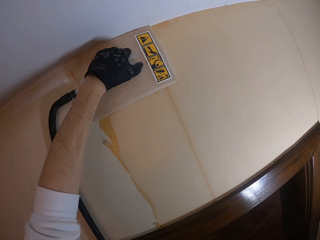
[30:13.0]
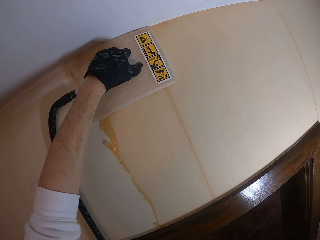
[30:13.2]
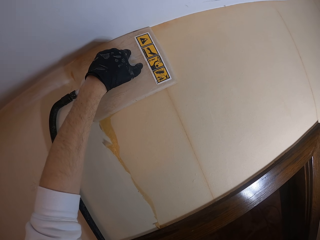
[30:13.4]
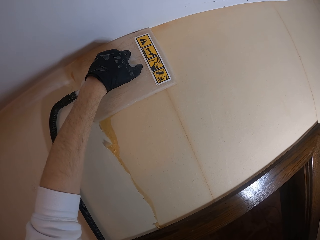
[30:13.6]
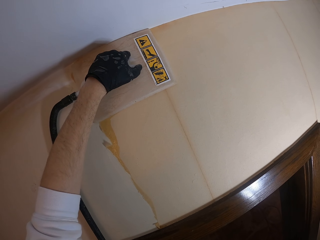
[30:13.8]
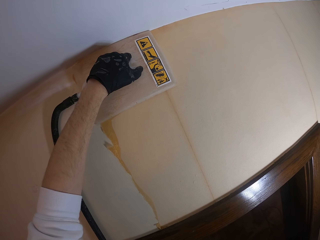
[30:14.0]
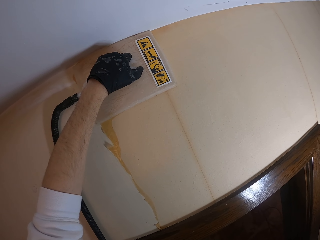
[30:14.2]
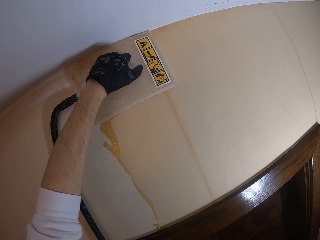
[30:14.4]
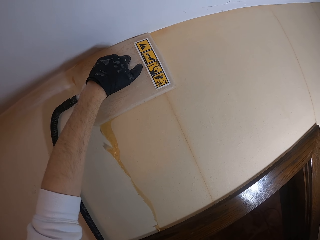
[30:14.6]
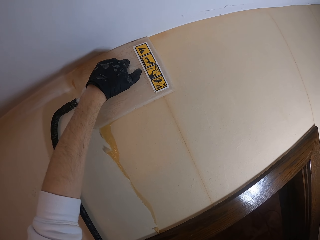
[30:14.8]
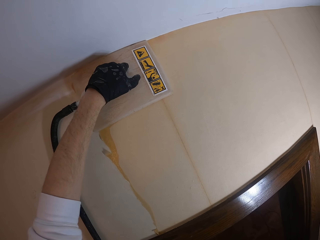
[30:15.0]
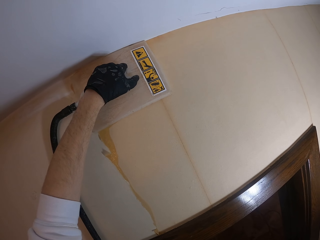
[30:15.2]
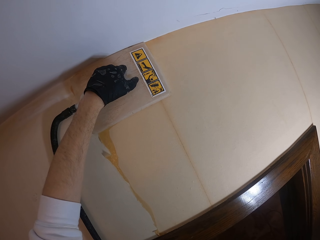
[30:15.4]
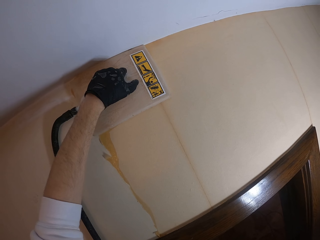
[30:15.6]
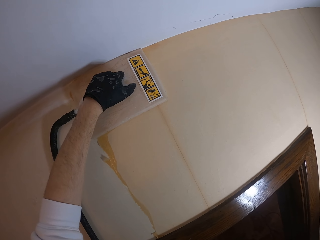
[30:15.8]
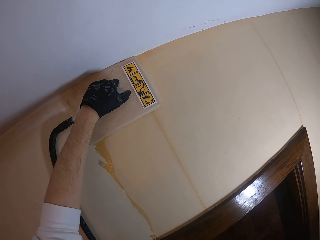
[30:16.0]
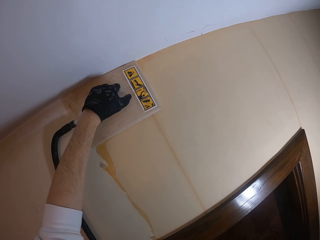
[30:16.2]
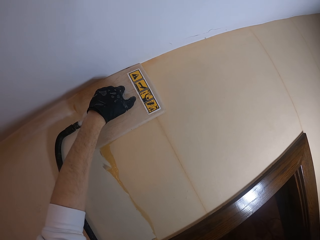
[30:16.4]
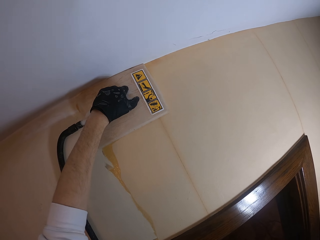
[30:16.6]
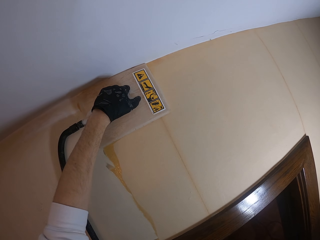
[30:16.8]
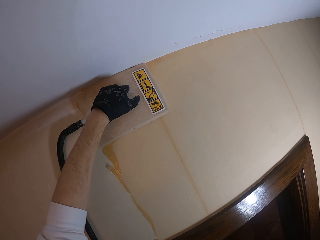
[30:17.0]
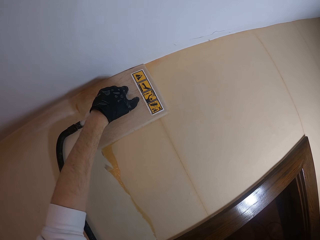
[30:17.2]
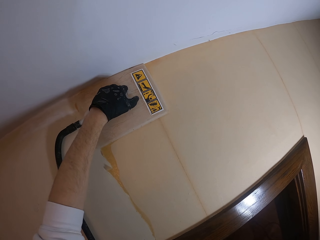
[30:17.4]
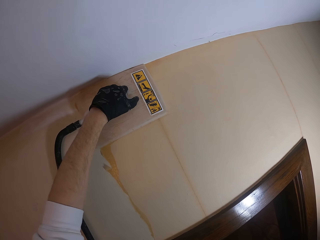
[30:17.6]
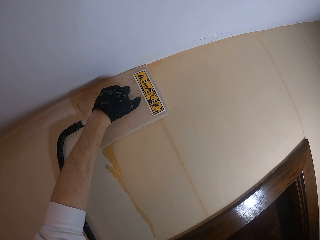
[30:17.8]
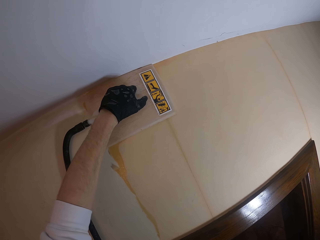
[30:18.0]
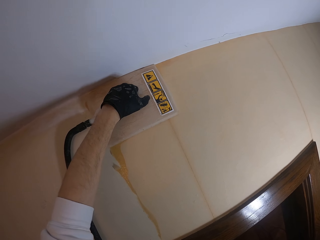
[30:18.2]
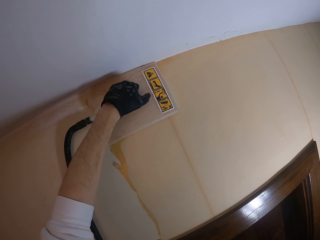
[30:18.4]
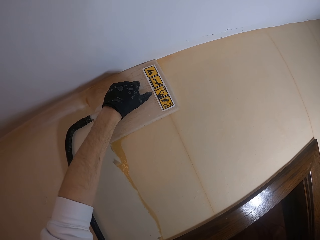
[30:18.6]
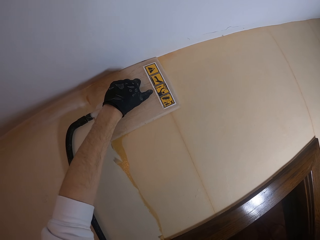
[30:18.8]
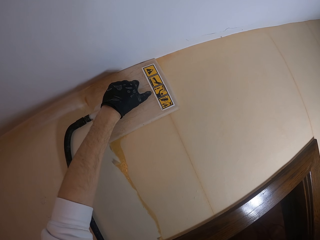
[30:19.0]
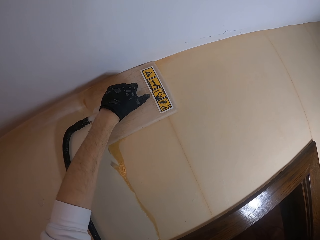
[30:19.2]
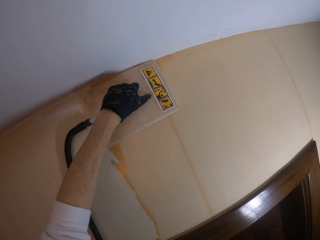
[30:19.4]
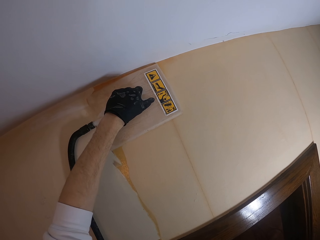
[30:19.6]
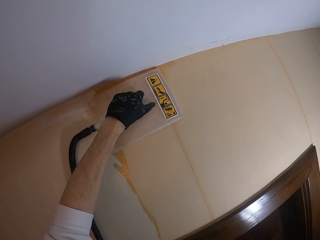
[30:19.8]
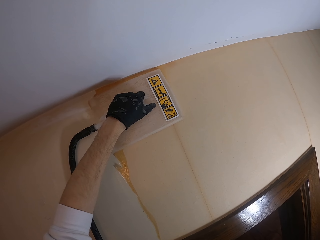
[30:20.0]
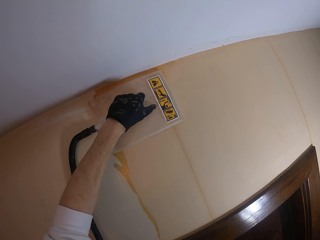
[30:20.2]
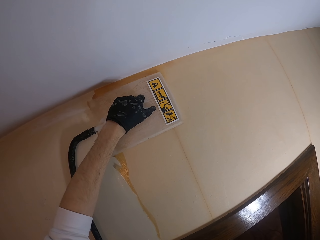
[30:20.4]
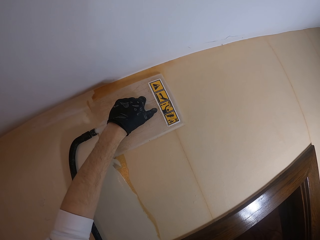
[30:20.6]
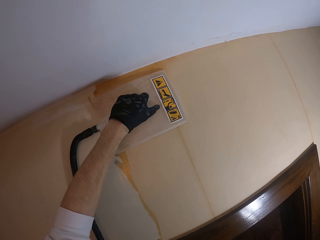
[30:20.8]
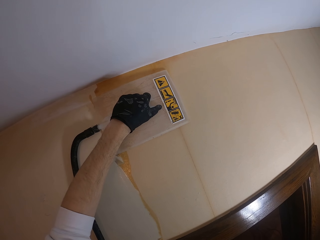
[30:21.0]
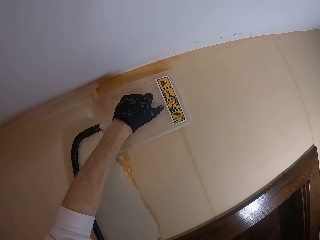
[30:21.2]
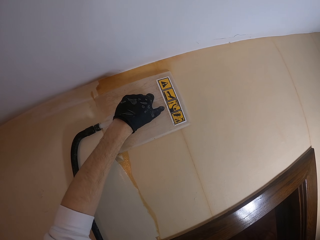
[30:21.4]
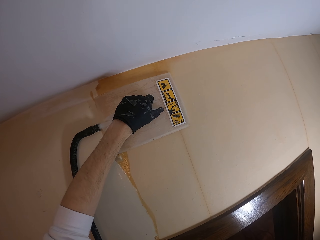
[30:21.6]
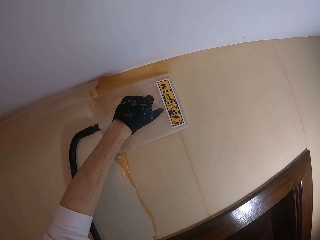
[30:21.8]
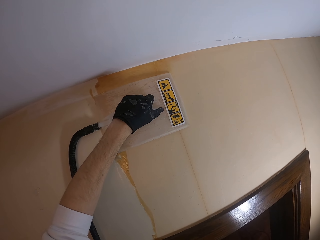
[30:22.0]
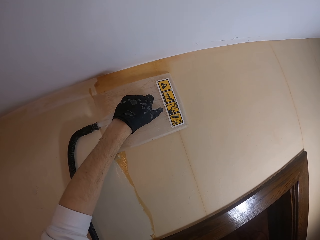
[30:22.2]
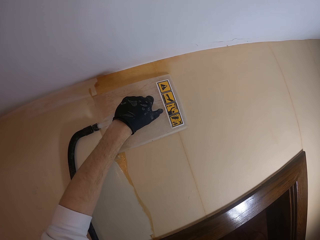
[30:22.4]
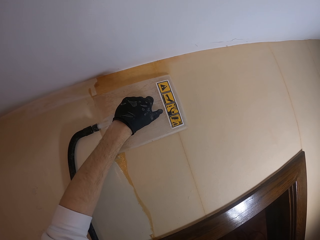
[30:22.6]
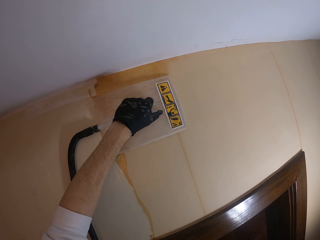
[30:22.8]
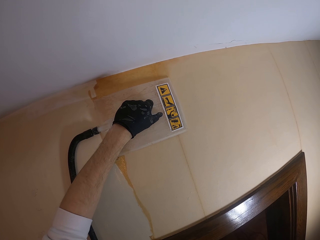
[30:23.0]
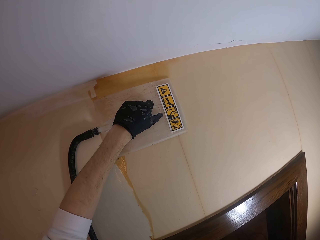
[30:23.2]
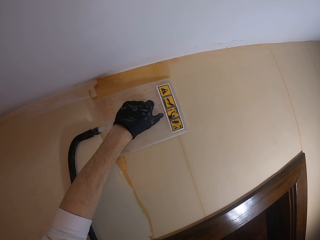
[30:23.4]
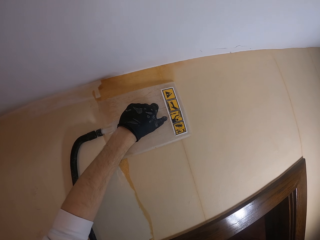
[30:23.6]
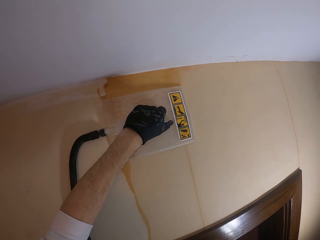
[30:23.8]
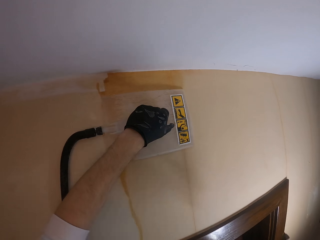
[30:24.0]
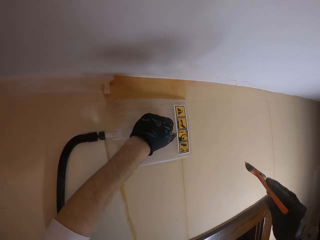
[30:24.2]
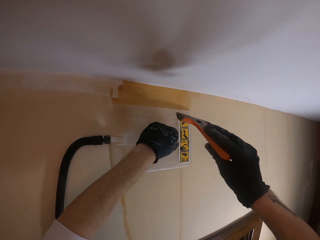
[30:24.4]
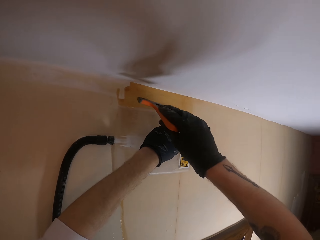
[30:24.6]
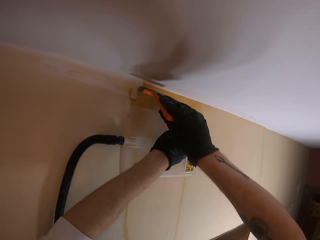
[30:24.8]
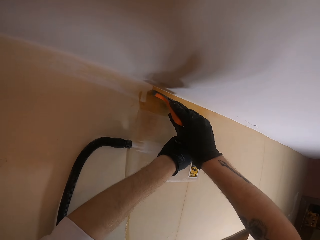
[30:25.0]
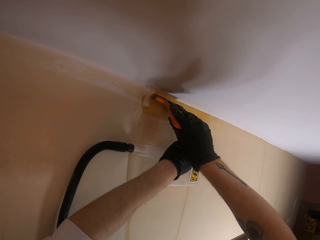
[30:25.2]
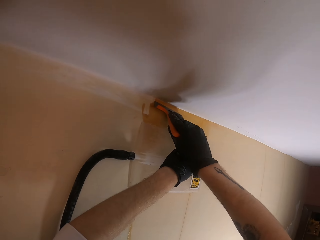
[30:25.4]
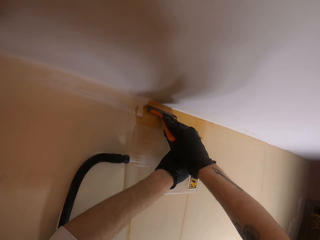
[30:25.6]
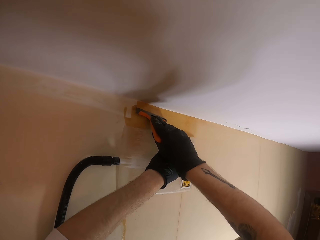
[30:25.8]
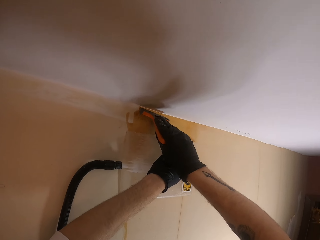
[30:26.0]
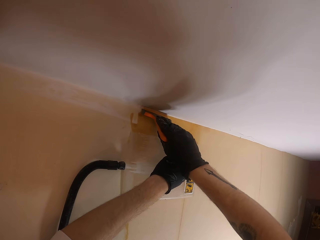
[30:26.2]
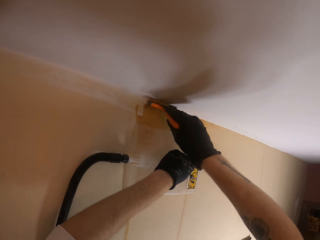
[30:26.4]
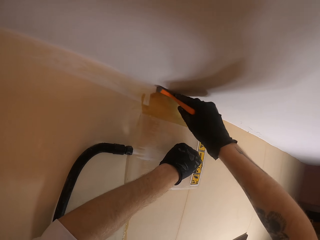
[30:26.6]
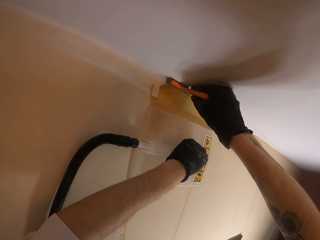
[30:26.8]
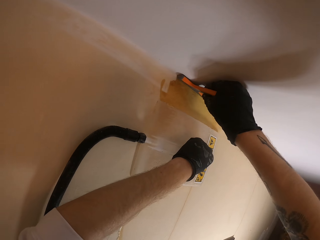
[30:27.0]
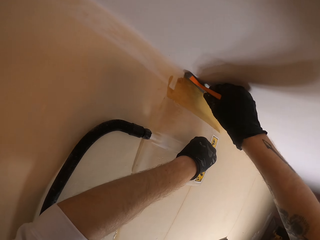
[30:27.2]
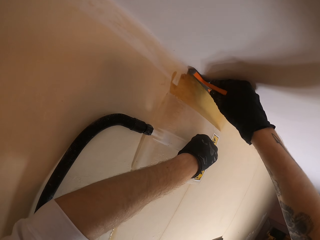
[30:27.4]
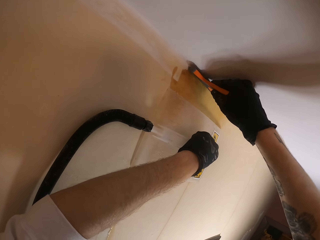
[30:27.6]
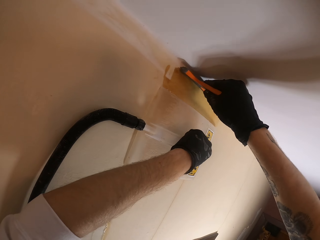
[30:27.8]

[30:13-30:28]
The camera wearer adjusts a wallpaper remover steamer on a wall. They remove a wallpaper with a wall scraper.

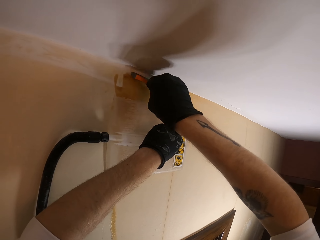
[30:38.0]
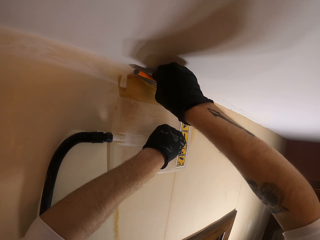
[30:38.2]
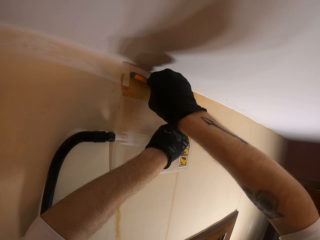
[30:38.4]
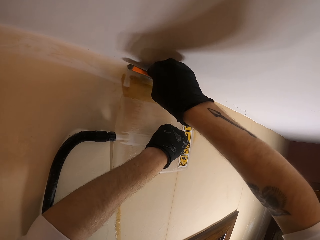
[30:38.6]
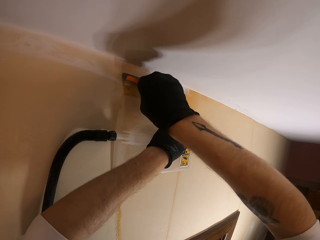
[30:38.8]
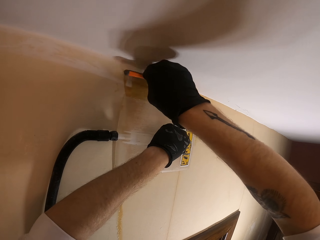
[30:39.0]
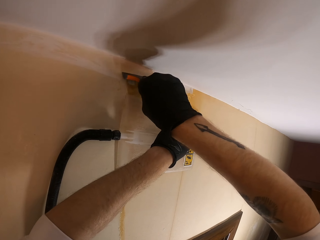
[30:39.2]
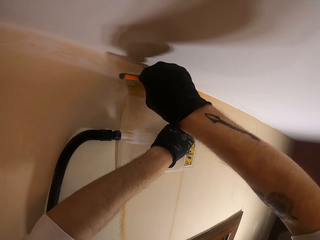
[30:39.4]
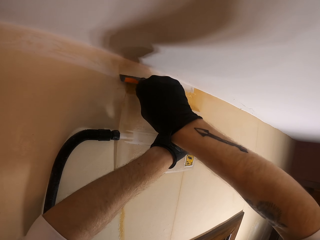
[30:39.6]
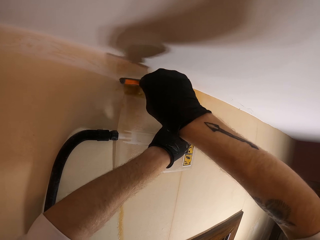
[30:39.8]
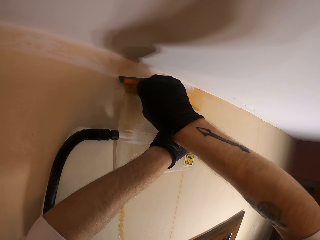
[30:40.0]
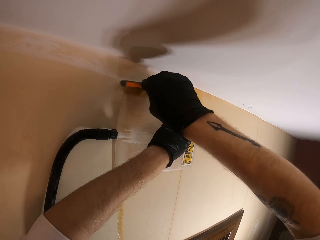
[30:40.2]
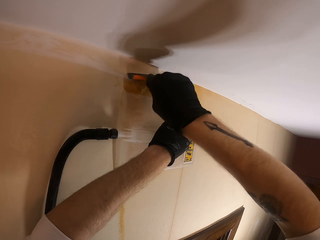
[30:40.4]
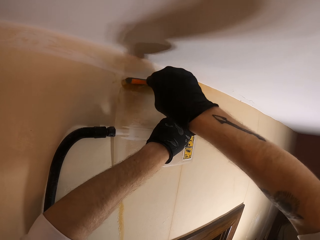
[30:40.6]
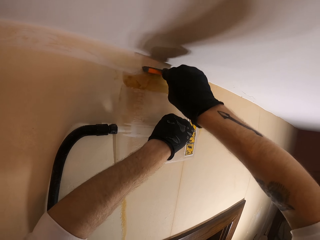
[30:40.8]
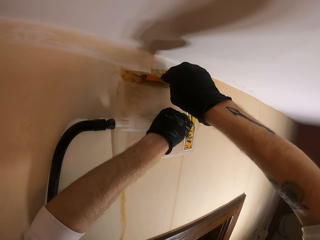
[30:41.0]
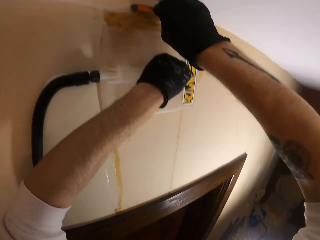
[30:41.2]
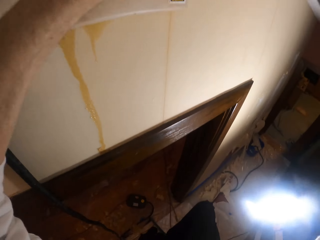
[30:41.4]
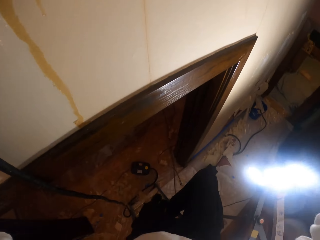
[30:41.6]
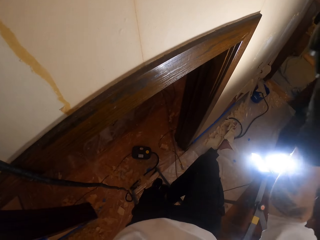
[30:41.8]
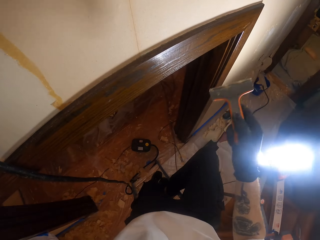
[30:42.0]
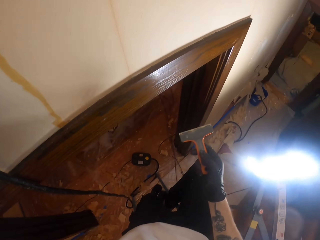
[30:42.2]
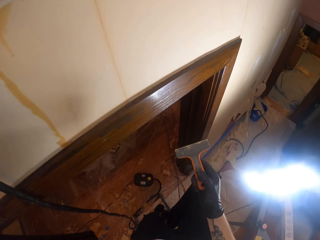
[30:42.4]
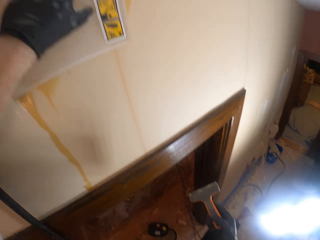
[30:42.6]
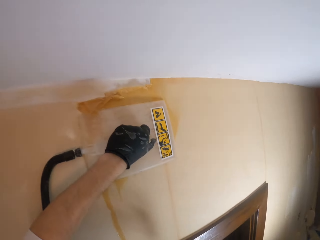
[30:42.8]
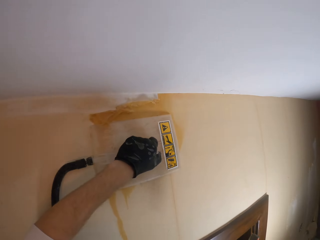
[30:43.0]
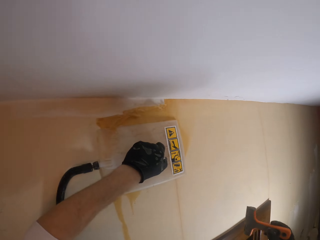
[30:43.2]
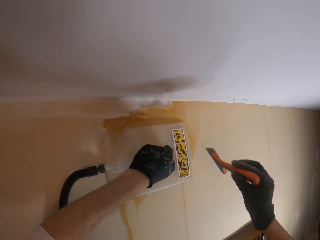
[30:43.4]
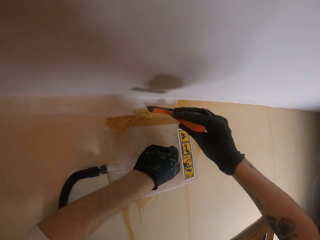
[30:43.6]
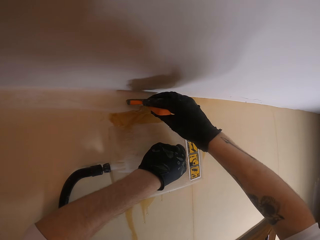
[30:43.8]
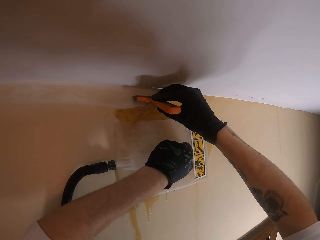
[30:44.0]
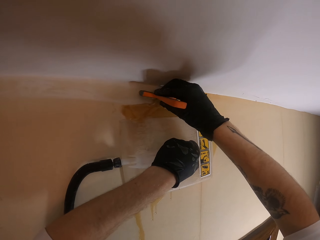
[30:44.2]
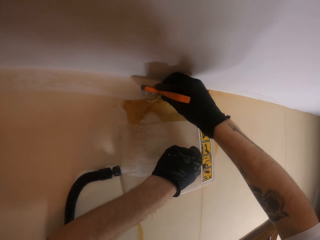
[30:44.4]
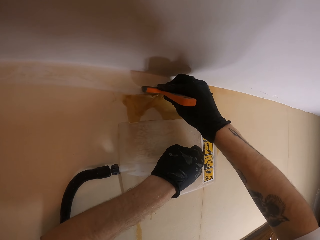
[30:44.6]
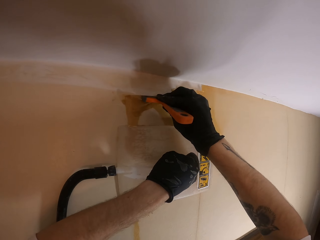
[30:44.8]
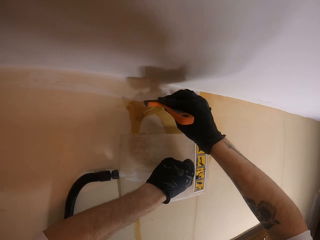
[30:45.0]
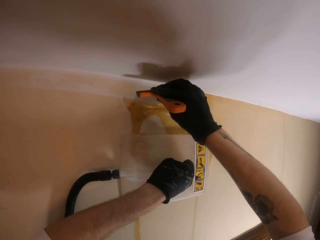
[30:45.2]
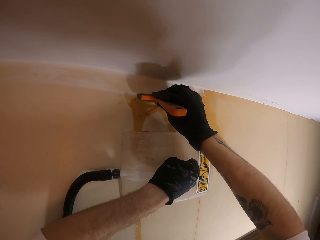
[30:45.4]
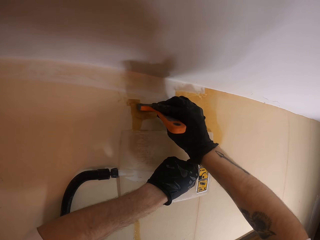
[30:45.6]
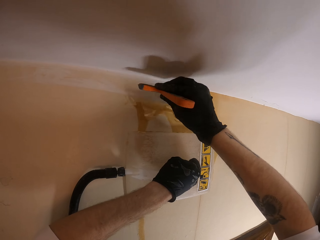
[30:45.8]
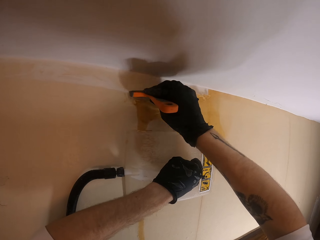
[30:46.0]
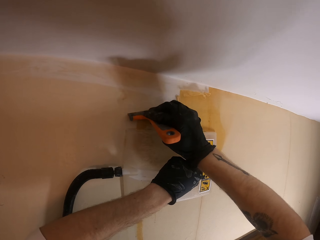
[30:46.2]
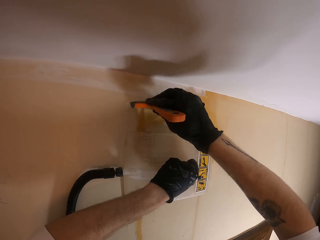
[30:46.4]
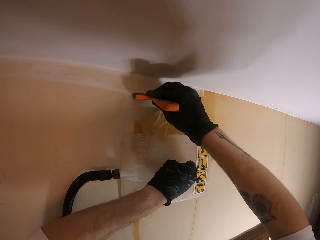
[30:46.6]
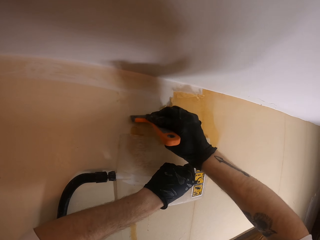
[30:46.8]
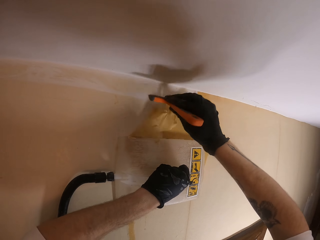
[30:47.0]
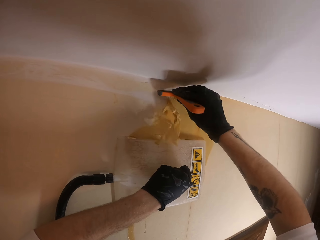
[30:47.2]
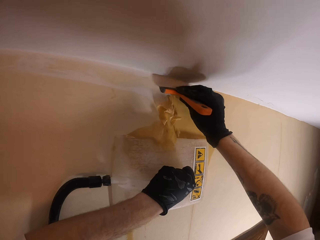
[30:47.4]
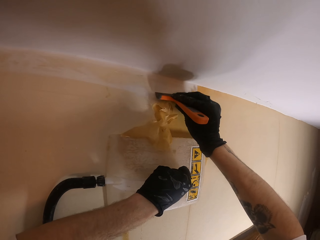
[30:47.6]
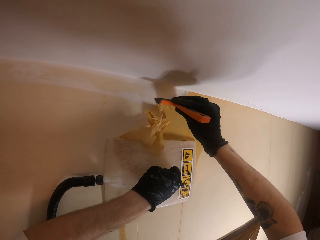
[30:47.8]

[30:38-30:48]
The camera wearer turns around. They lower their hand. They remove a wallpaper with a wall scraper. They move the electric wallpaper steamer.
